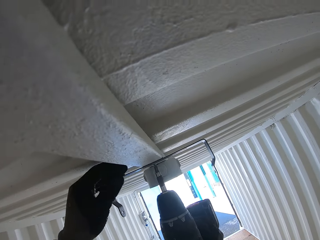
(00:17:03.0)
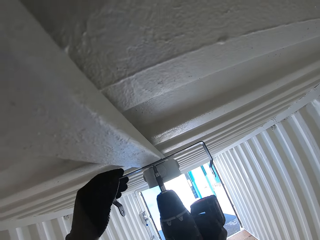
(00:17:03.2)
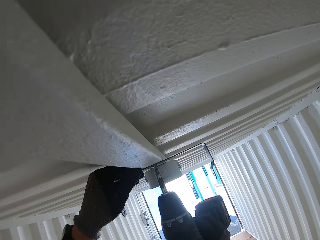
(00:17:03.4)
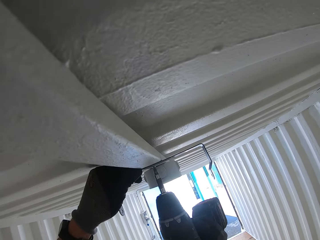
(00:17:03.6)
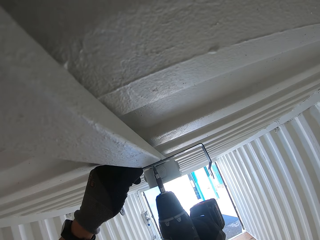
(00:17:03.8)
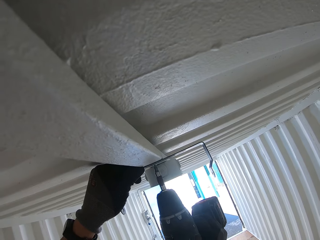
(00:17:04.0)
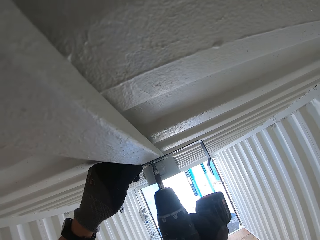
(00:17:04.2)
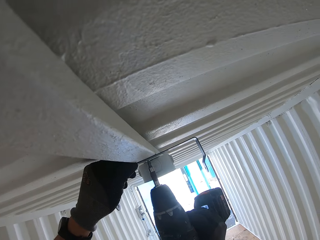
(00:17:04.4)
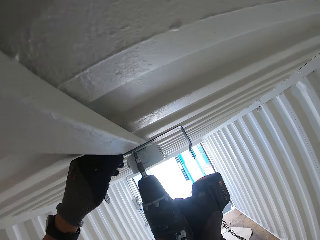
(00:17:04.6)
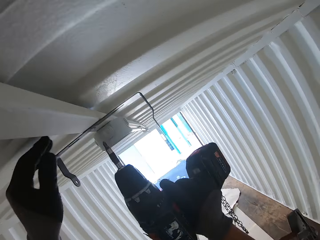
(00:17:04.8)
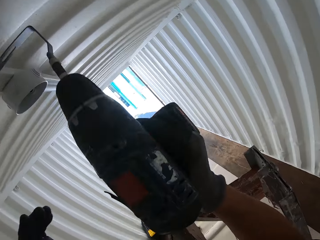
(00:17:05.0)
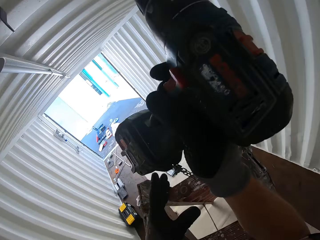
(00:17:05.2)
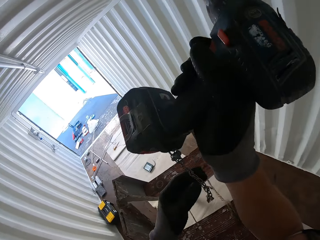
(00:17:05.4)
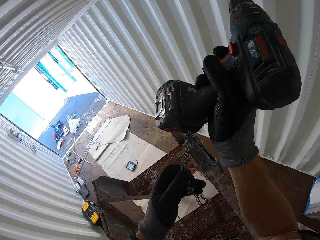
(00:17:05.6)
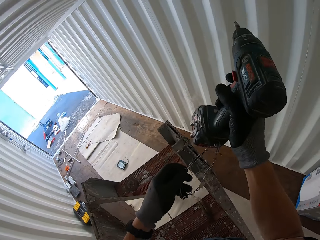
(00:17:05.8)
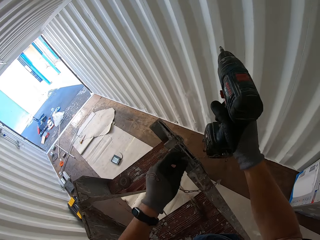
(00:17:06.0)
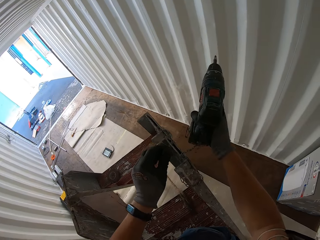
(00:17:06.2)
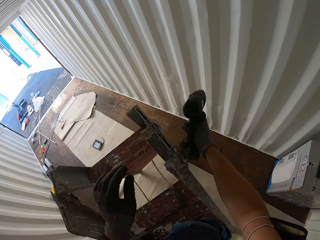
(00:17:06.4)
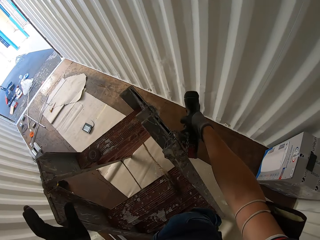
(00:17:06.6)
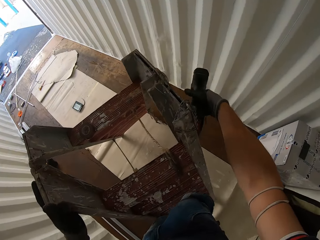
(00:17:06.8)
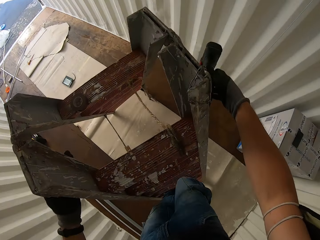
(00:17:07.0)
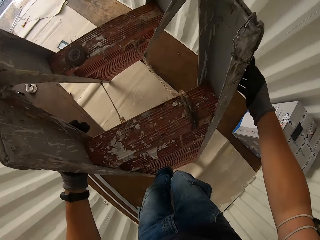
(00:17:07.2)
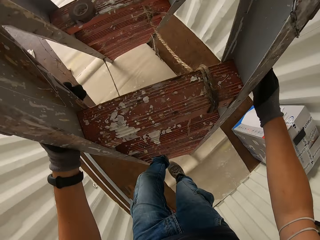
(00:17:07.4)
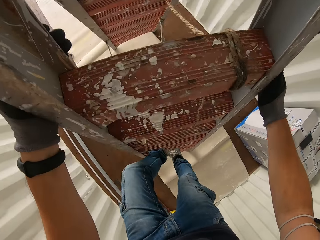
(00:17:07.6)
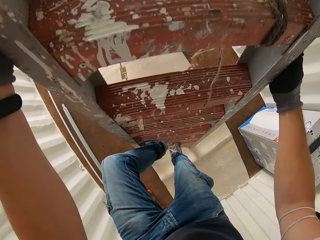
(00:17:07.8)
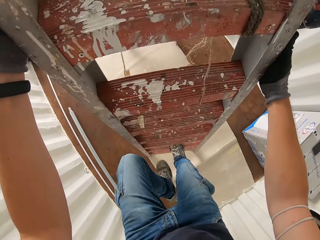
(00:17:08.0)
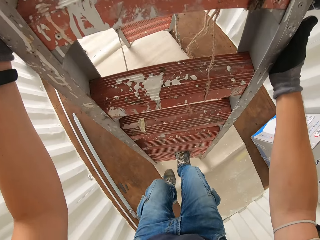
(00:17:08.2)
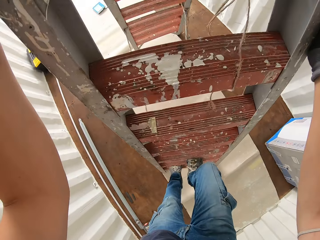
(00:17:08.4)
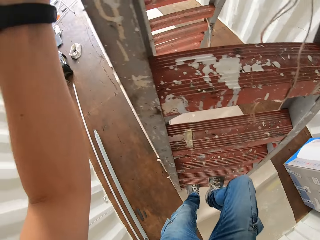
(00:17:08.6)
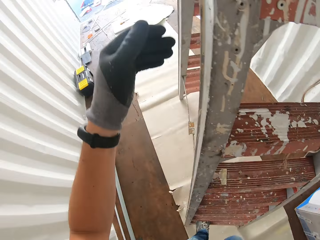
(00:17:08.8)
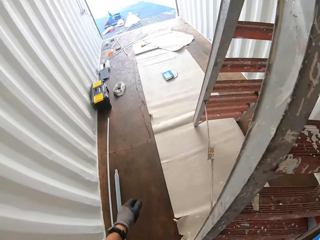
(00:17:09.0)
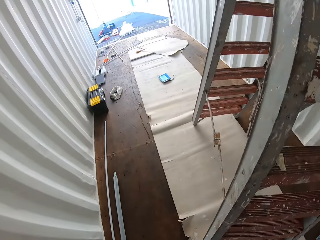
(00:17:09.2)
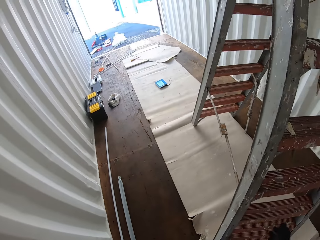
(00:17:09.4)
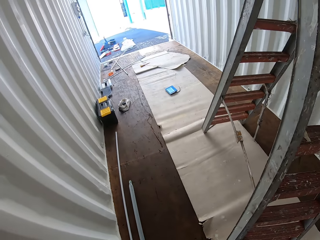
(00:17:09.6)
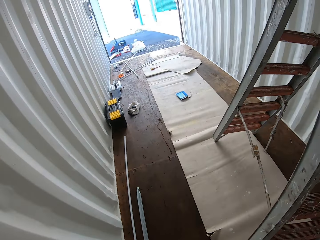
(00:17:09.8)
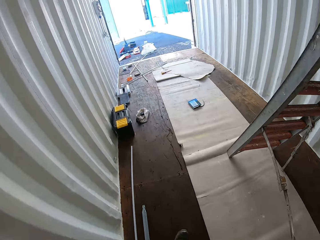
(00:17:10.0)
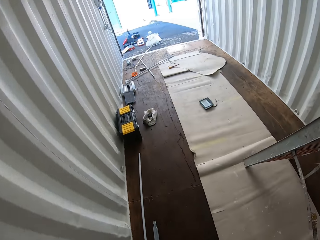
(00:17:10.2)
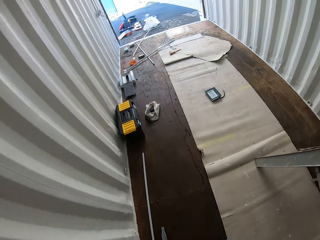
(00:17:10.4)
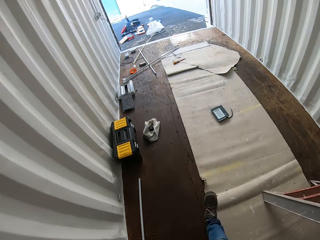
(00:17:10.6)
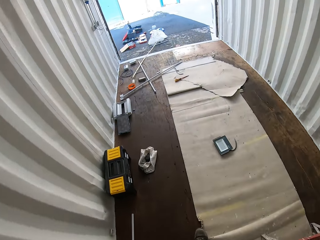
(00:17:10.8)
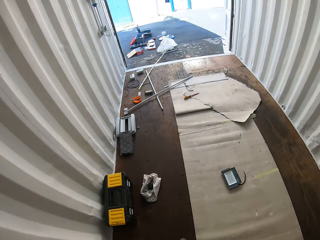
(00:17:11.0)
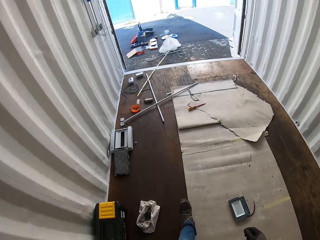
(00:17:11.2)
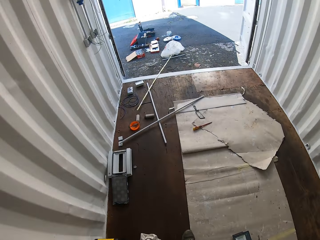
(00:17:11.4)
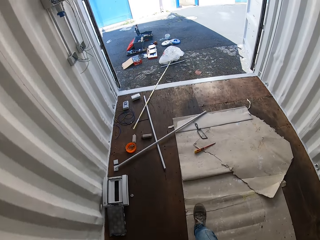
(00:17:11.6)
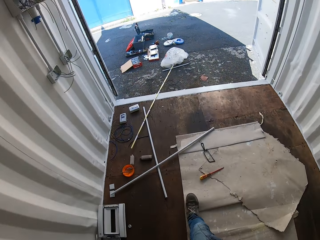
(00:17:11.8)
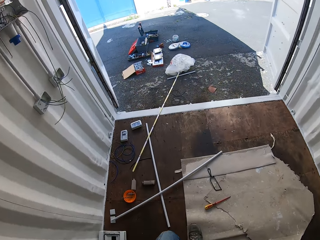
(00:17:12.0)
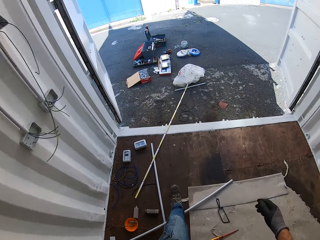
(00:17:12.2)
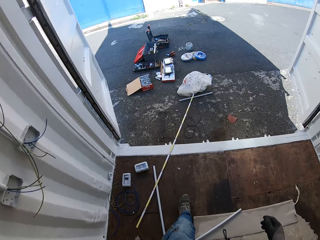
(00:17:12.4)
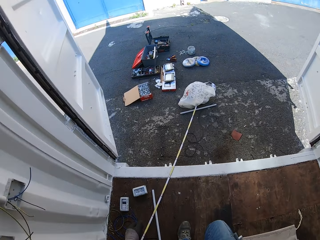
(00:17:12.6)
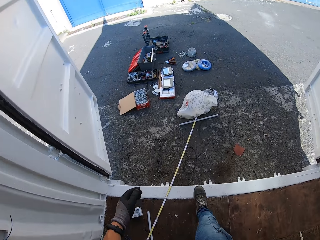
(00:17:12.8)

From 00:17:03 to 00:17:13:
The camera wearer hangs the drill on the ladder. They climb down the ladder. They walk outside the Conex box.

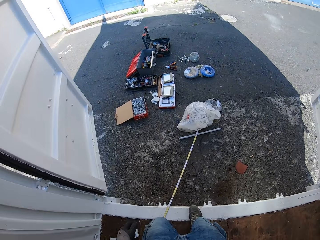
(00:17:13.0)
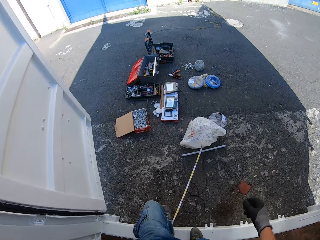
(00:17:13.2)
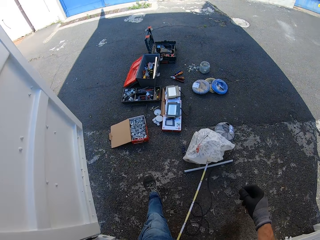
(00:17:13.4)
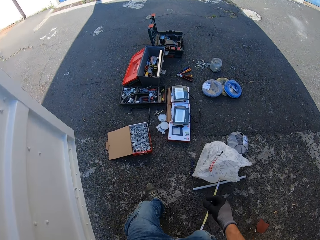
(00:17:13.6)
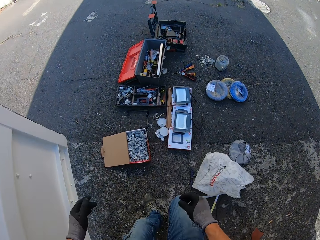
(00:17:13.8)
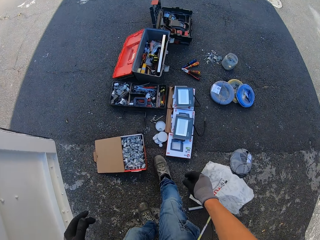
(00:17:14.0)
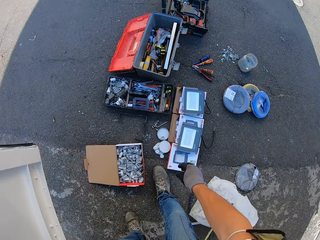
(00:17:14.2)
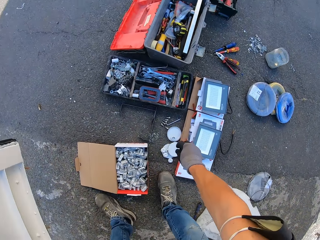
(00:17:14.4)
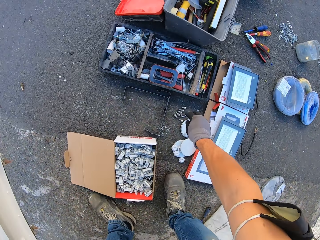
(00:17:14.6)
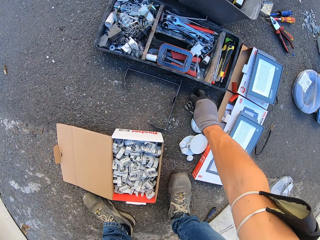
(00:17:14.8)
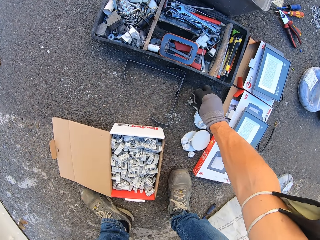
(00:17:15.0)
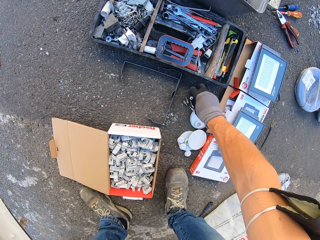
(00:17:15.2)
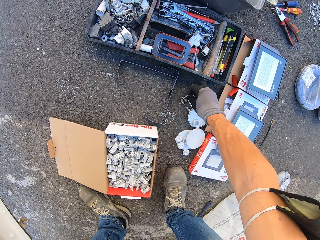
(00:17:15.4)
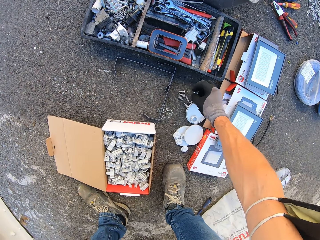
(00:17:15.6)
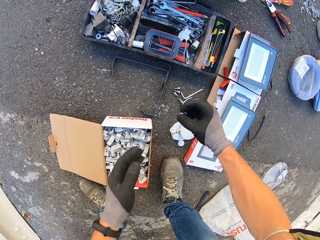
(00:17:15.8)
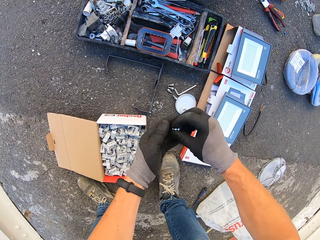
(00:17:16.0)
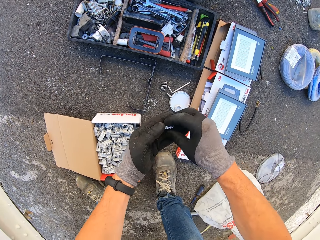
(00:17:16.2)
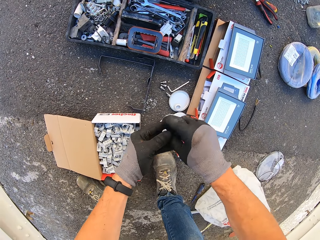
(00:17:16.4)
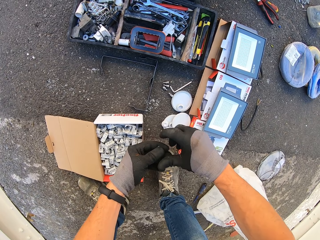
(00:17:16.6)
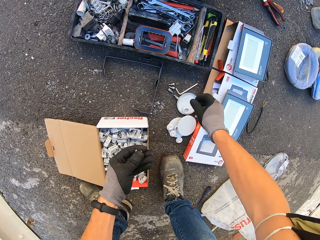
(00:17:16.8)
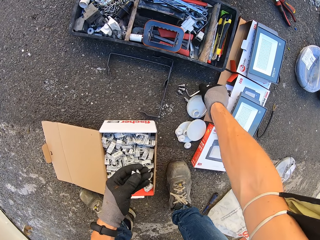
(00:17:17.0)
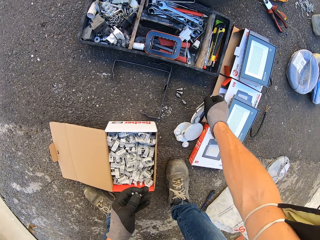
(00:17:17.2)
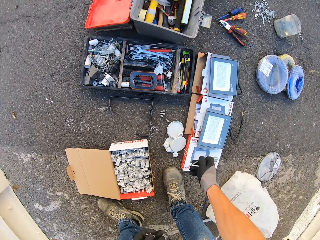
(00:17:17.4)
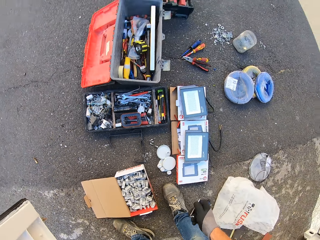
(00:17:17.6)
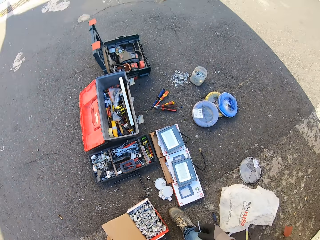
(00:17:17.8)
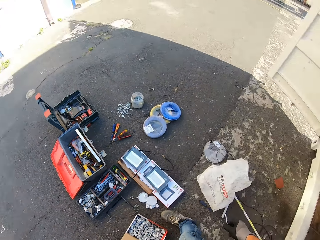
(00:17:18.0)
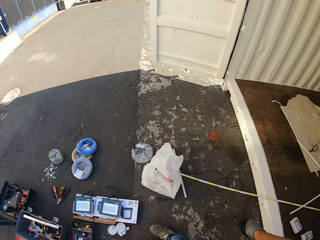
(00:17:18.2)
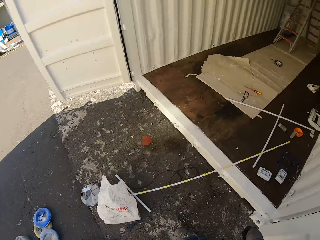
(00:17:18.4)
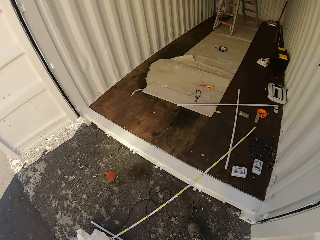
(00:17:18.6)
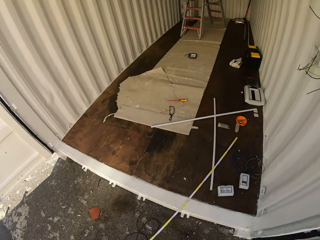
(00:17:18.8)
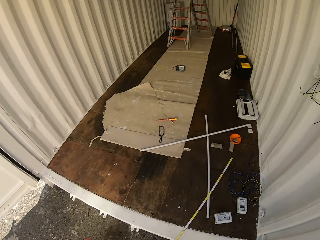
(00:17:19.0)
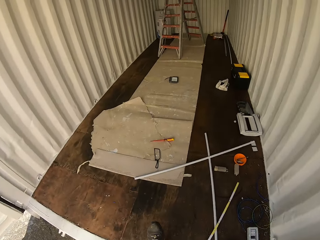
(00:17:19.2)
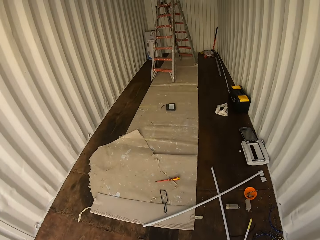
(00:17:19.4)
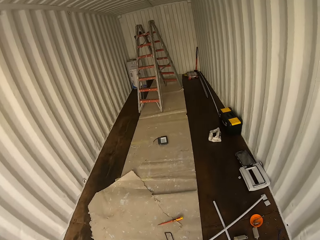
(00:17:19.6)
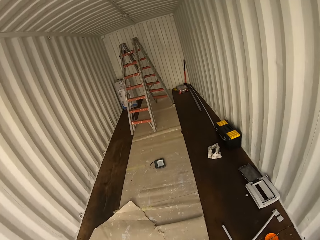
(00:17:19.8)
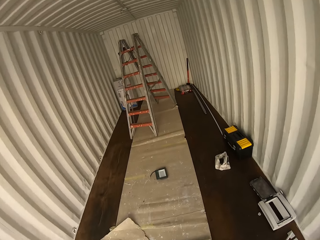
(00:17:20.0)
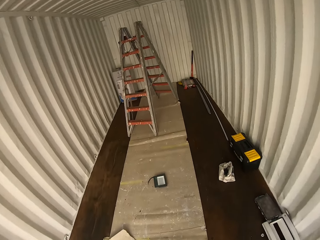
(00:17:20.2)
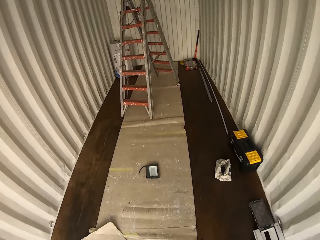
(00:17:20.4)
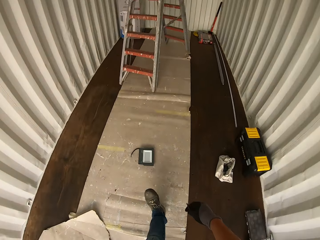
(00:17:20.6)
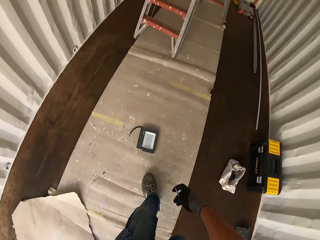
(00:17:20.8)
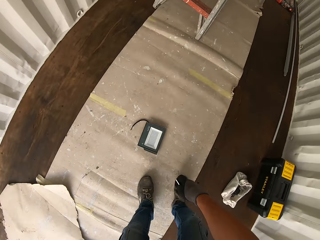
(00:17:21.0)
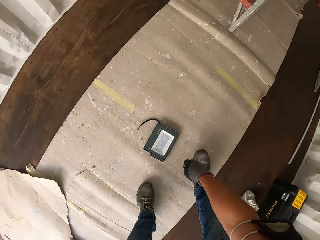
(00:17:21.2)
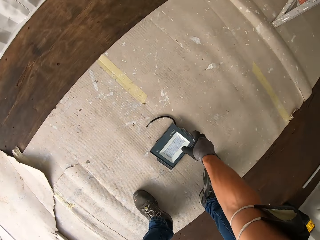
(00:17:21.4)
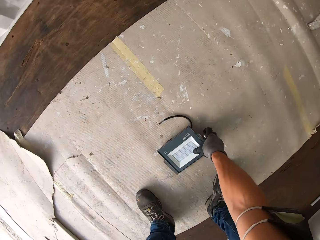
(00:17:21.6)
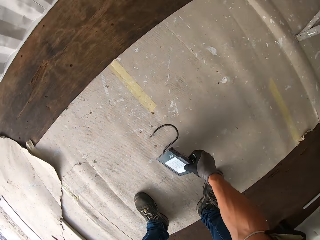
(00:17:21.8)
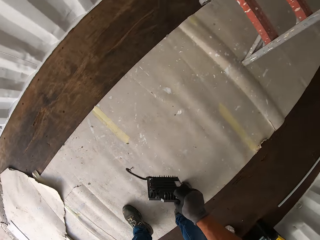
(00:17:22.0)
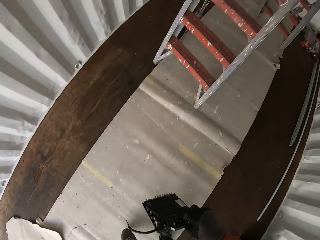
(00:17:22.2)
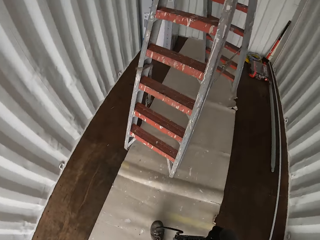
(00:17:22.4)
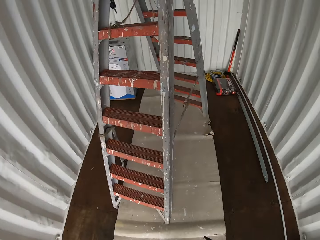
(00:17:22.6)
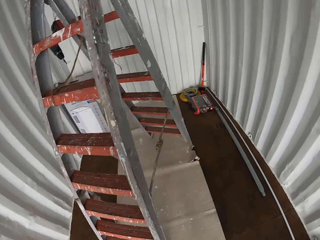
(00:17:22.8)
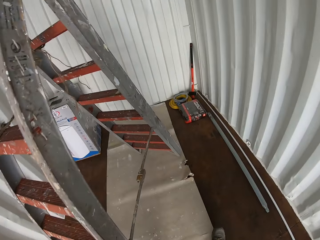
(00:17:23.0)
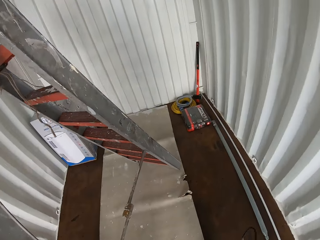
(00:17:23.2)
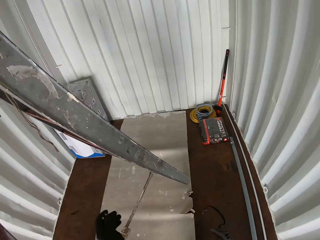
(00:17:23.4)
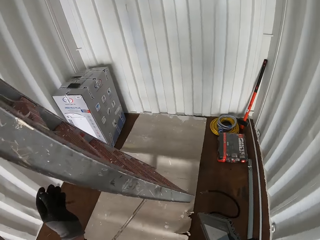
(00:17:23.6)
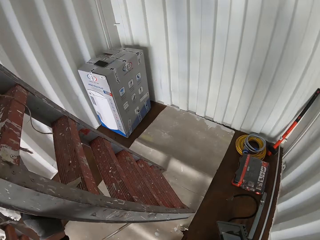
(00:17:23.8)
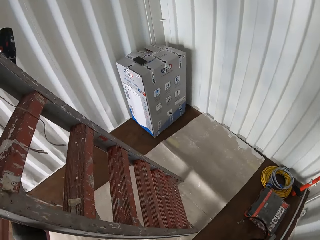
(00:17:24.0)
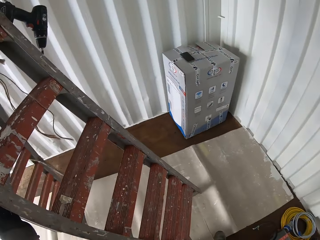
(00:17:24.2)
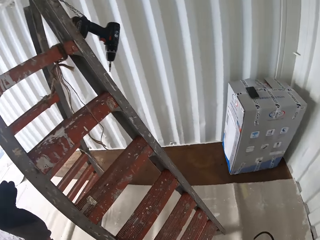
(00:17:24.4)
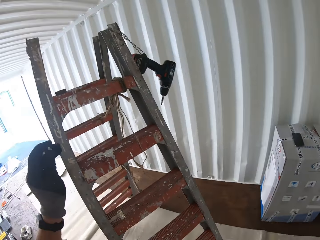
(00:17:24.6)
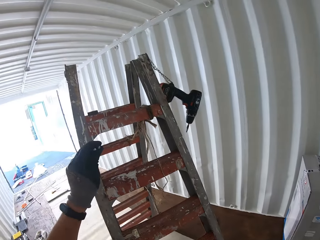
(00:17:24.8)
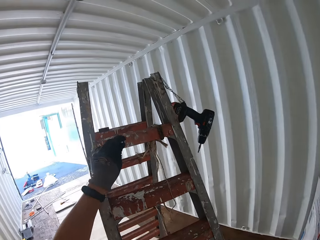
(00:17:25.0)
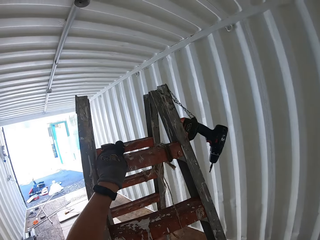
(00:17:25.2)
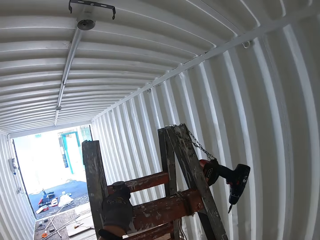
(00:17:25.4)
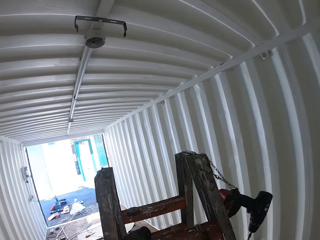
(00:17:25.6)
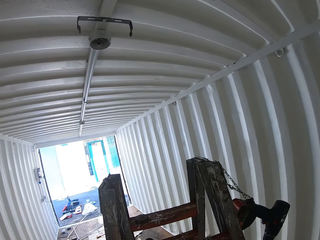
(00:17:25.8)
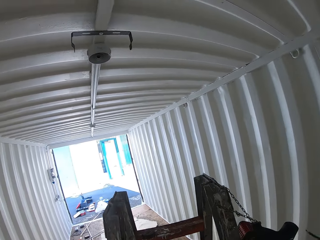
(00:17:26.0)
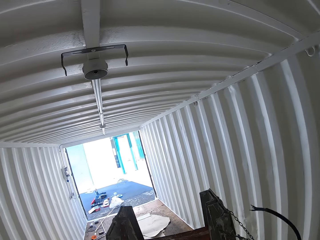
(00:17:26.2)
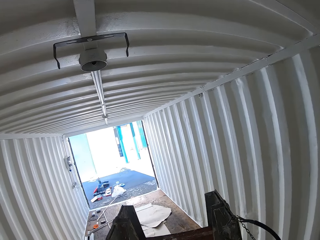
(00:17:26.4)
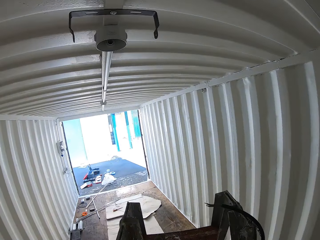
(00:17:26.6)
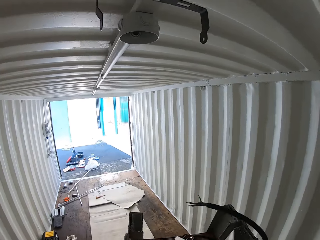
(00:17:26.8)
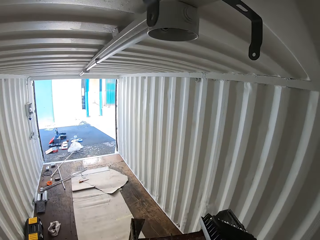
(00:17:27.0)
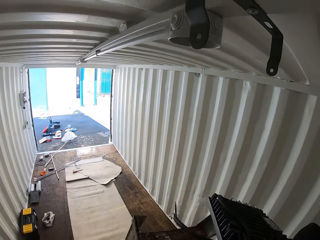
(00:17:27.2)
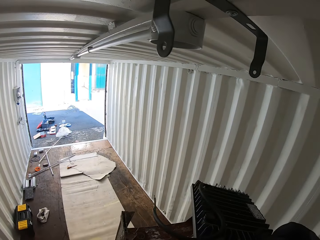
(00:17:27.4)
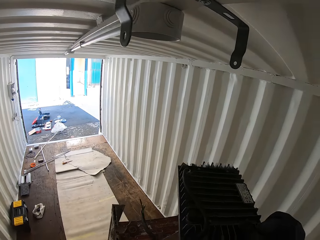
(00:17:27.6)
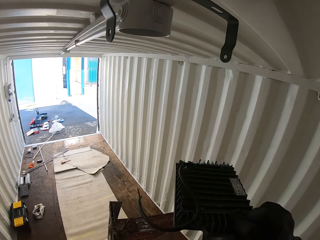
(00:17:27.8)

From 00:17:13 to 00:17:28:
The camera wearer grabs screws and an Allen key from the ground. They walk inside the Conex box. They grab the LED panel light from the ground. They walk to the ladder and climb the ladder with the panel light.
